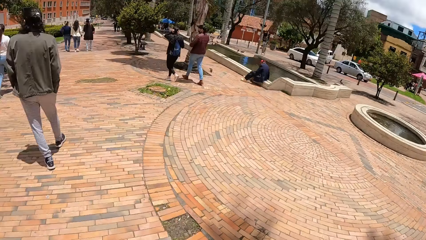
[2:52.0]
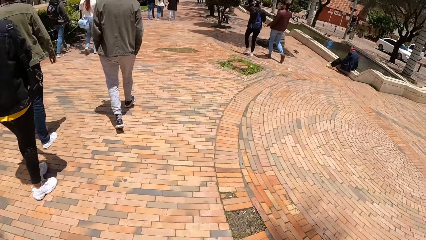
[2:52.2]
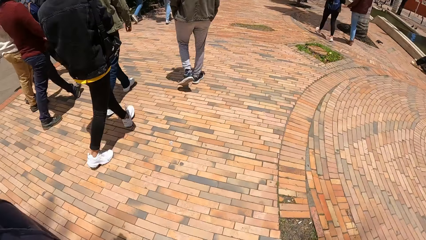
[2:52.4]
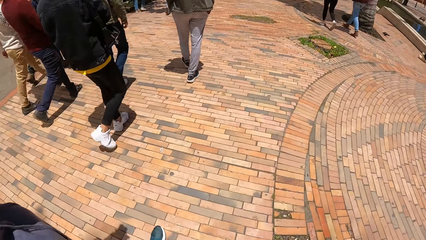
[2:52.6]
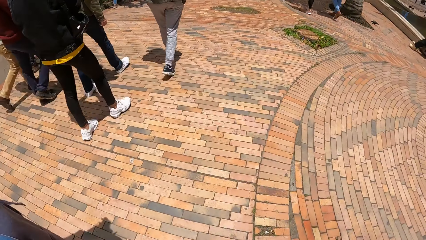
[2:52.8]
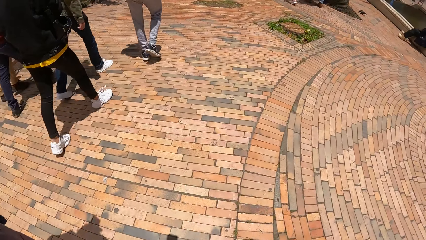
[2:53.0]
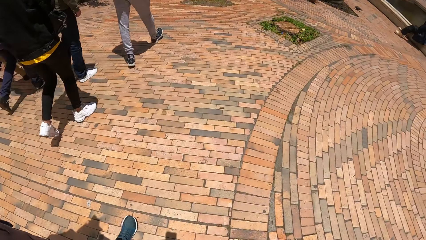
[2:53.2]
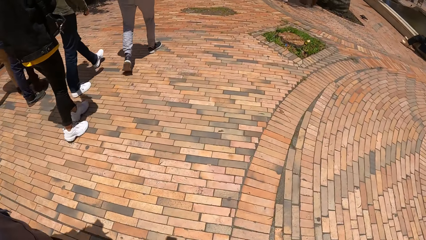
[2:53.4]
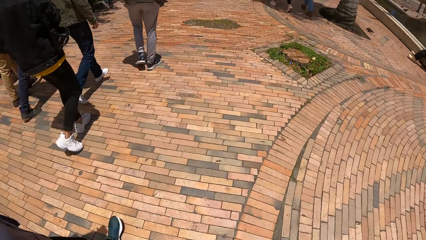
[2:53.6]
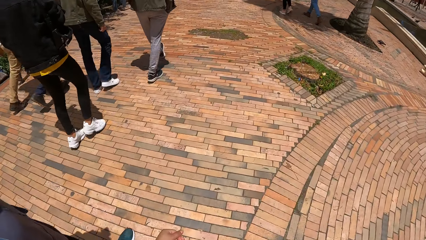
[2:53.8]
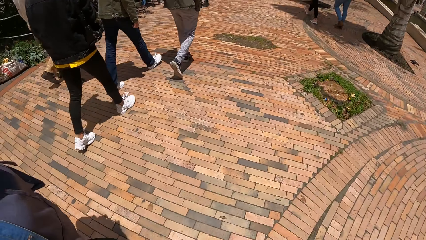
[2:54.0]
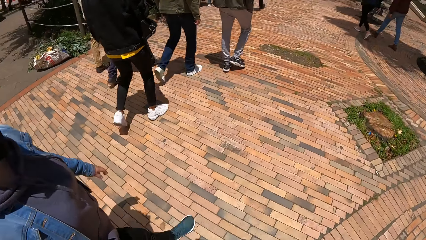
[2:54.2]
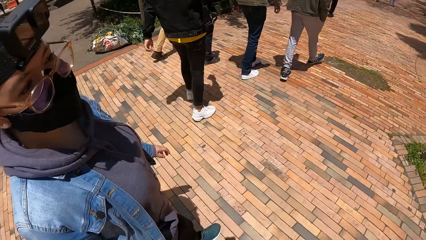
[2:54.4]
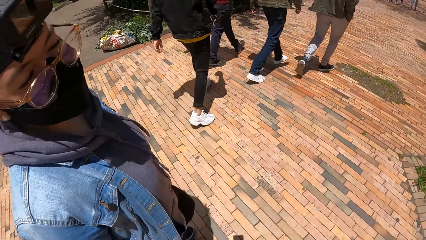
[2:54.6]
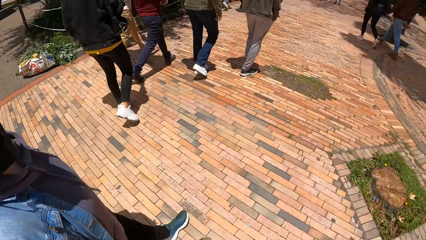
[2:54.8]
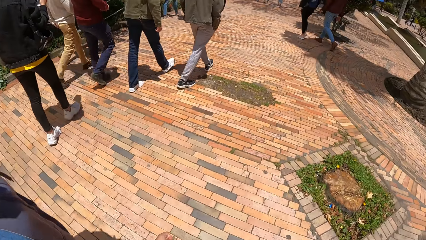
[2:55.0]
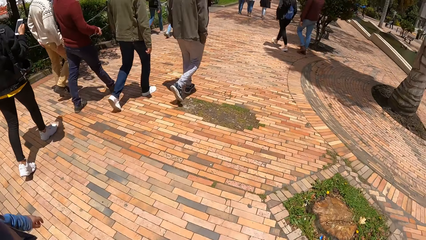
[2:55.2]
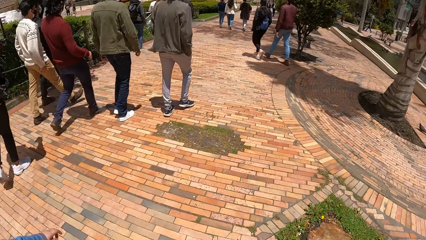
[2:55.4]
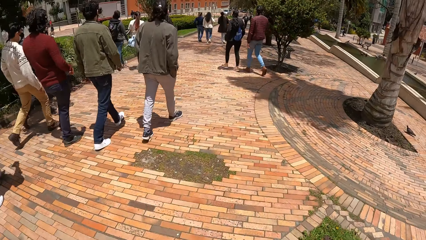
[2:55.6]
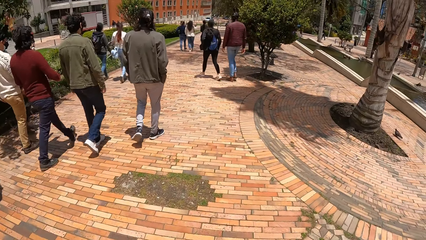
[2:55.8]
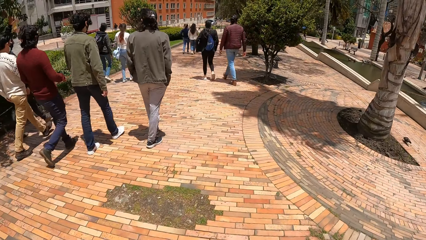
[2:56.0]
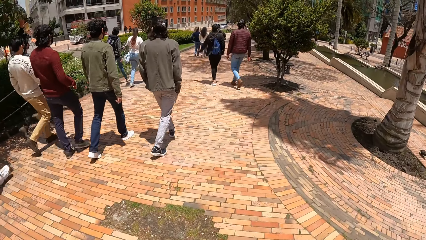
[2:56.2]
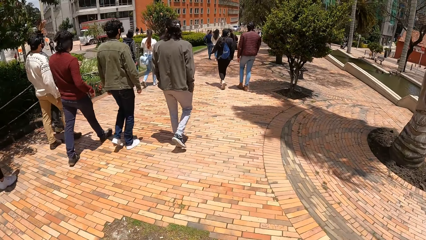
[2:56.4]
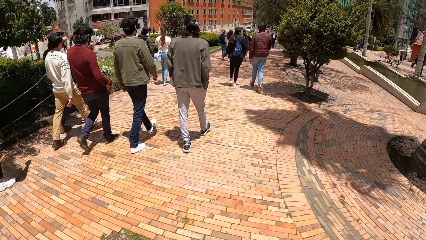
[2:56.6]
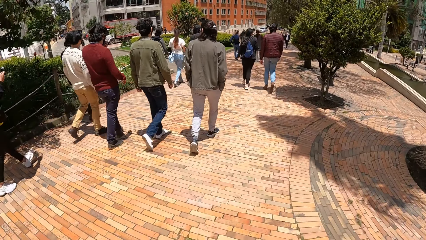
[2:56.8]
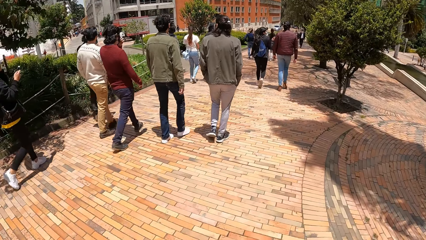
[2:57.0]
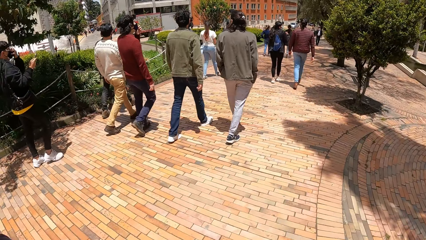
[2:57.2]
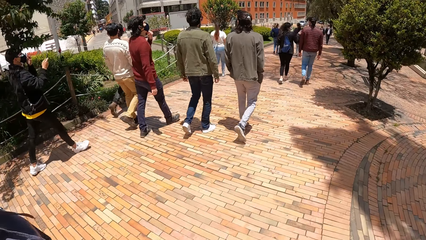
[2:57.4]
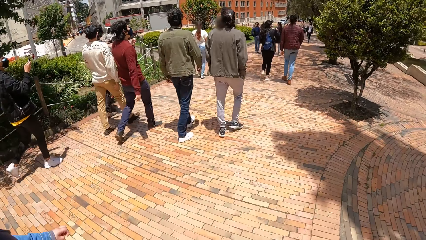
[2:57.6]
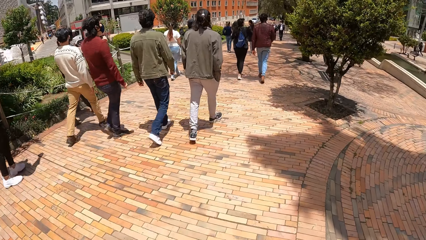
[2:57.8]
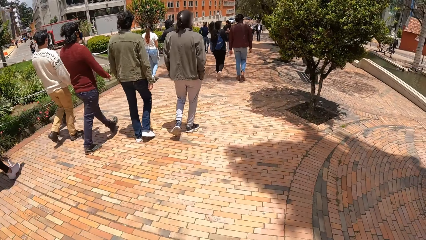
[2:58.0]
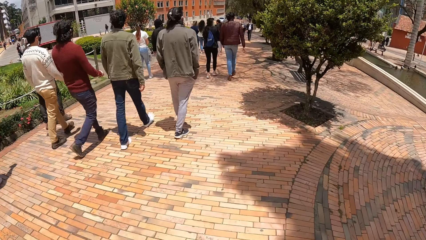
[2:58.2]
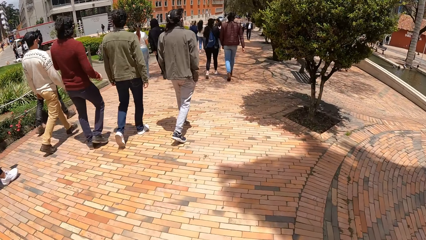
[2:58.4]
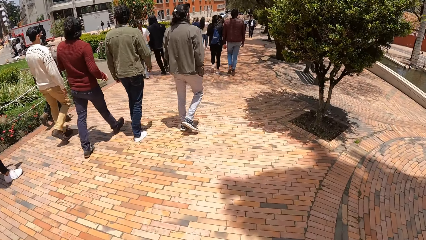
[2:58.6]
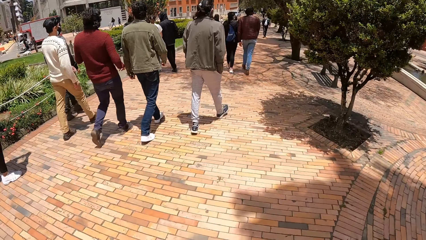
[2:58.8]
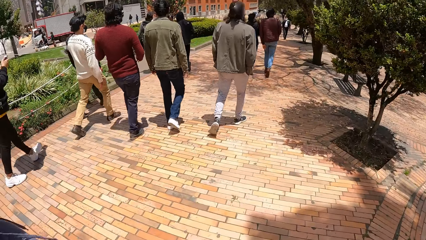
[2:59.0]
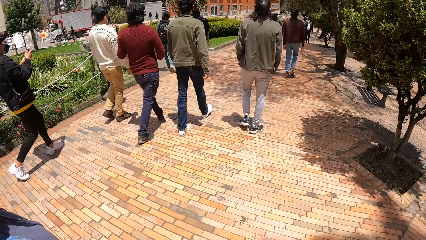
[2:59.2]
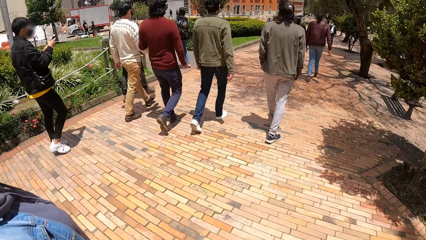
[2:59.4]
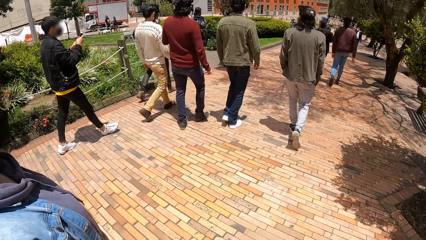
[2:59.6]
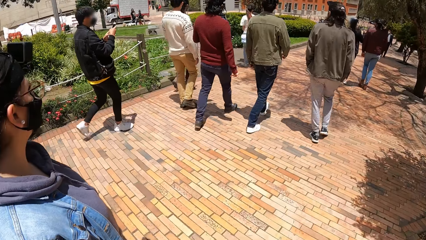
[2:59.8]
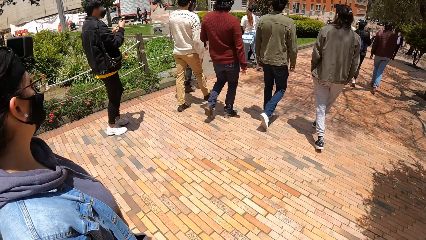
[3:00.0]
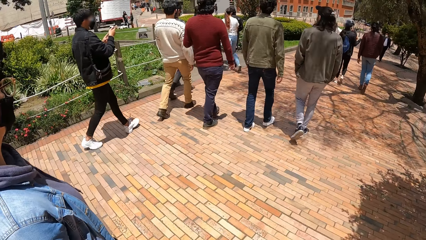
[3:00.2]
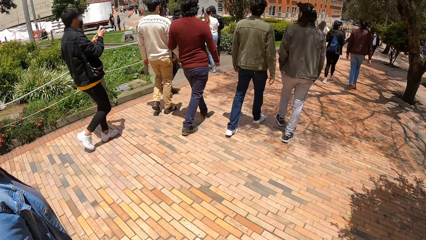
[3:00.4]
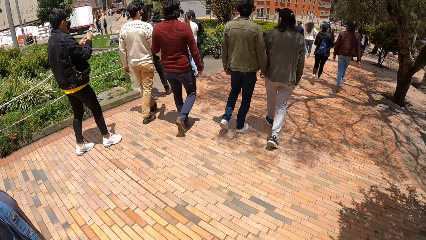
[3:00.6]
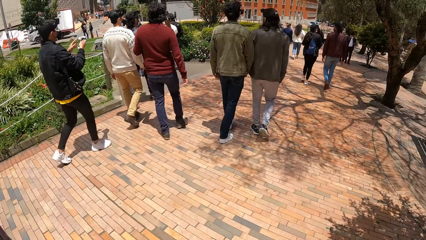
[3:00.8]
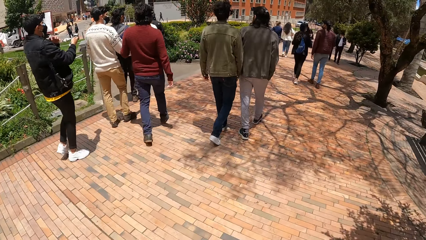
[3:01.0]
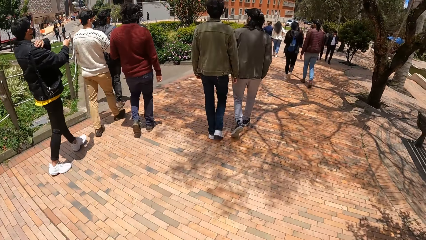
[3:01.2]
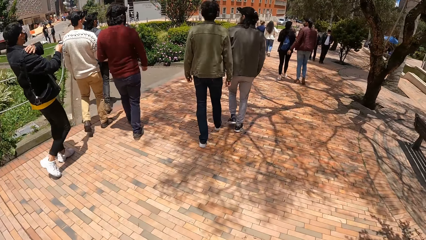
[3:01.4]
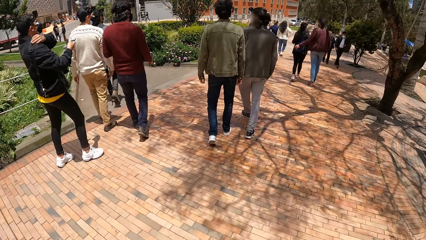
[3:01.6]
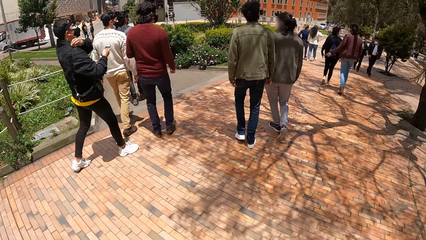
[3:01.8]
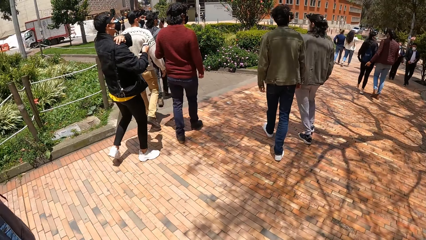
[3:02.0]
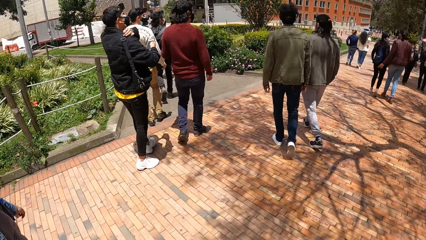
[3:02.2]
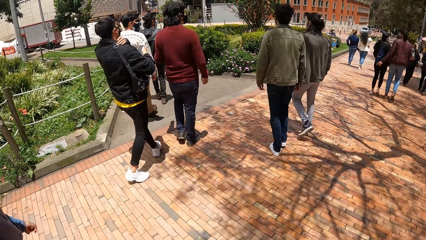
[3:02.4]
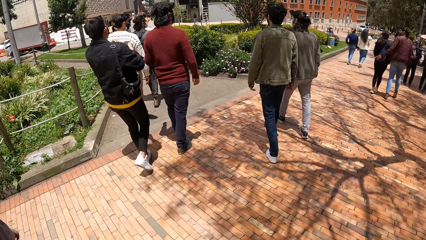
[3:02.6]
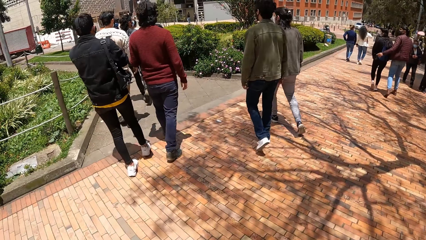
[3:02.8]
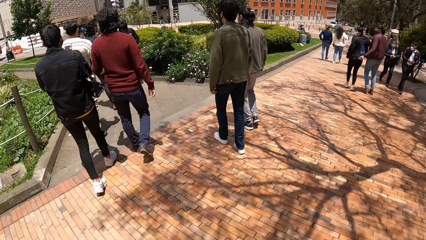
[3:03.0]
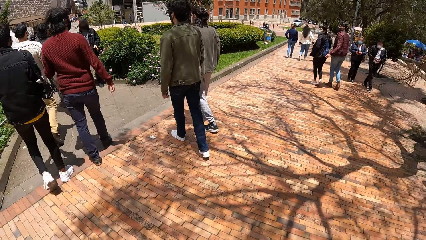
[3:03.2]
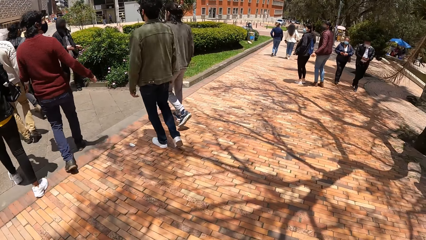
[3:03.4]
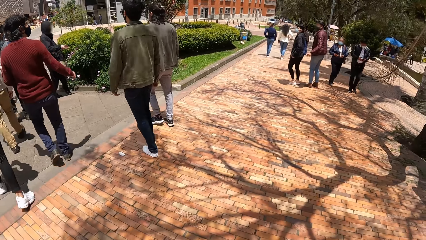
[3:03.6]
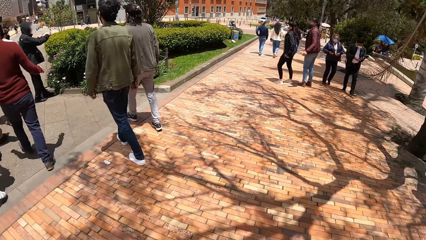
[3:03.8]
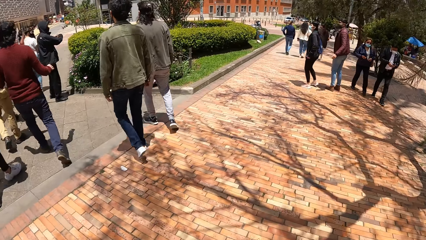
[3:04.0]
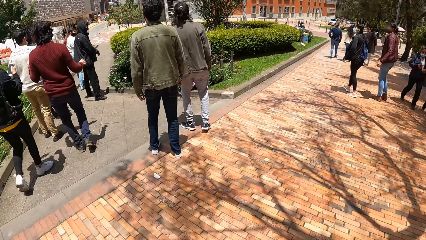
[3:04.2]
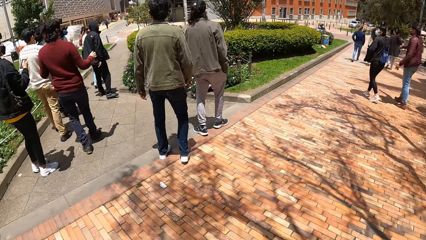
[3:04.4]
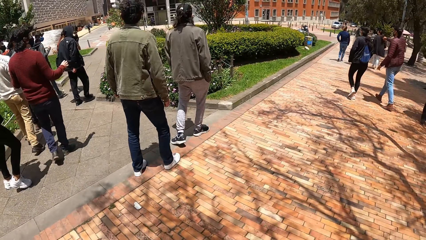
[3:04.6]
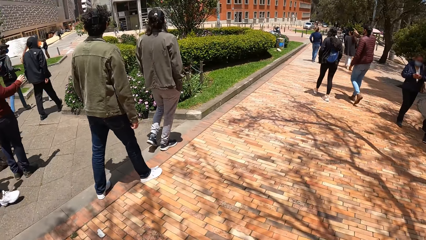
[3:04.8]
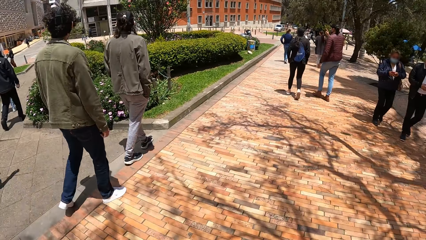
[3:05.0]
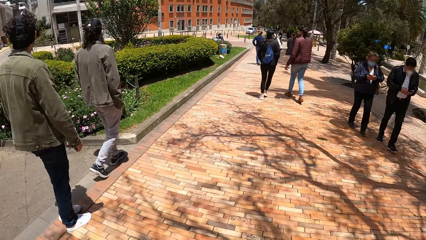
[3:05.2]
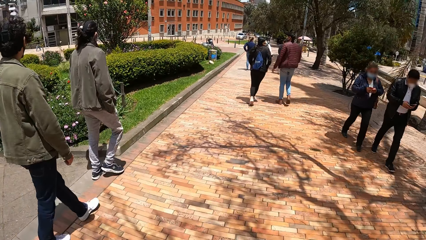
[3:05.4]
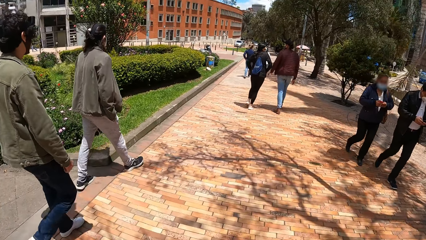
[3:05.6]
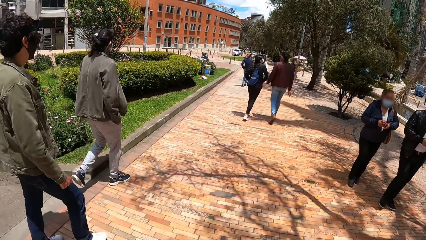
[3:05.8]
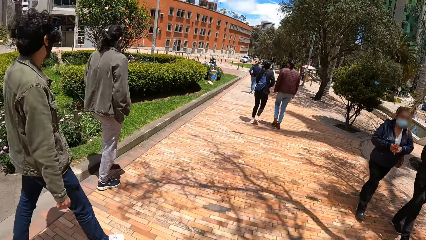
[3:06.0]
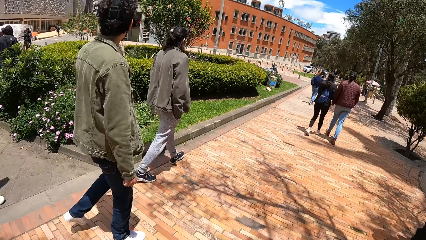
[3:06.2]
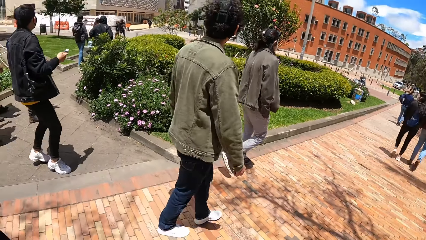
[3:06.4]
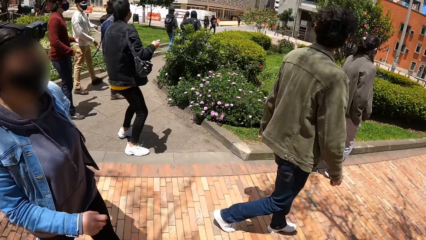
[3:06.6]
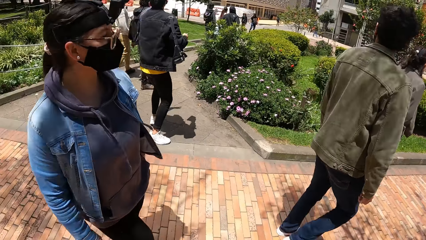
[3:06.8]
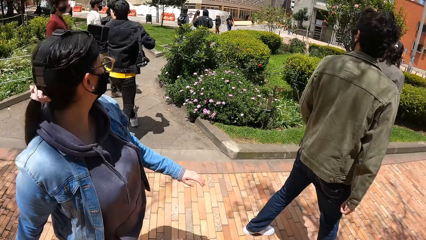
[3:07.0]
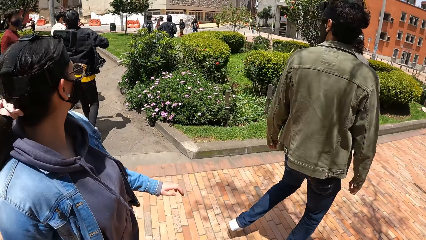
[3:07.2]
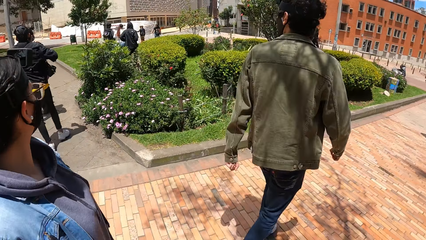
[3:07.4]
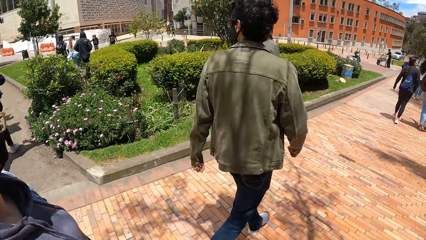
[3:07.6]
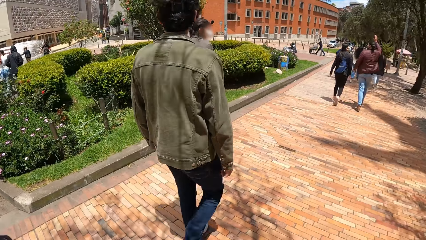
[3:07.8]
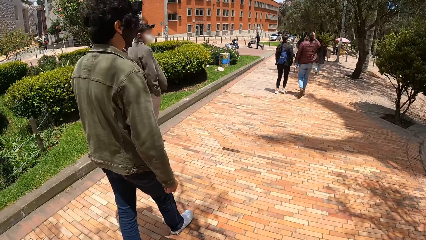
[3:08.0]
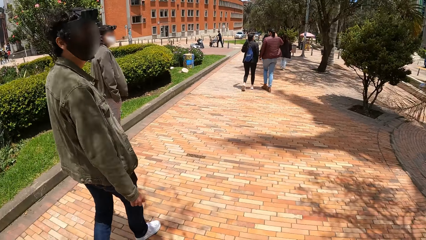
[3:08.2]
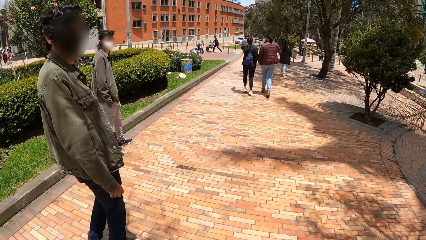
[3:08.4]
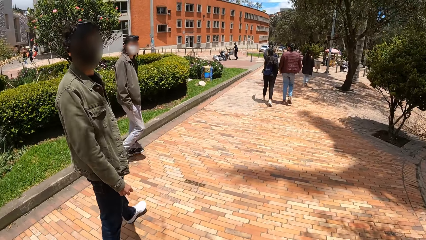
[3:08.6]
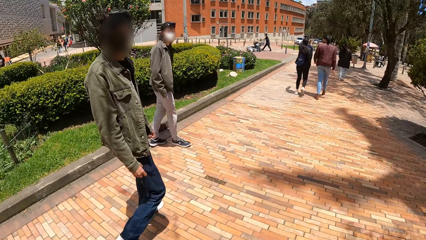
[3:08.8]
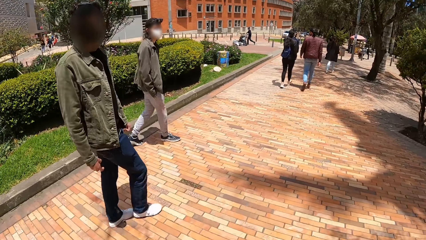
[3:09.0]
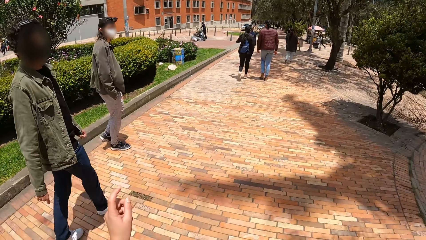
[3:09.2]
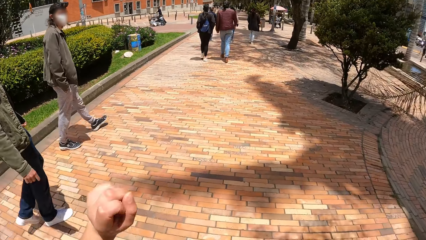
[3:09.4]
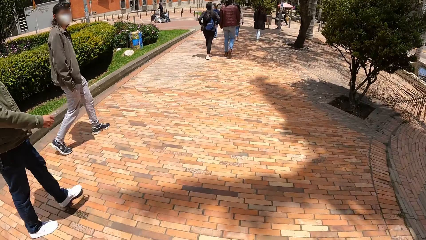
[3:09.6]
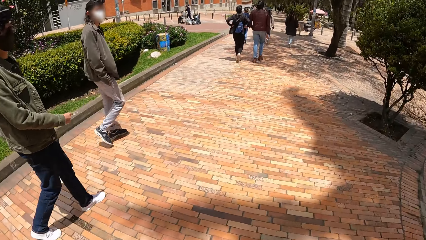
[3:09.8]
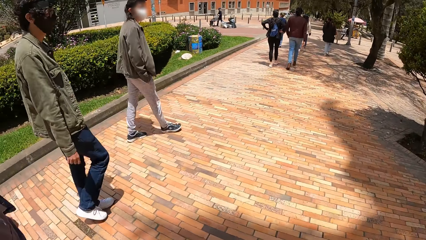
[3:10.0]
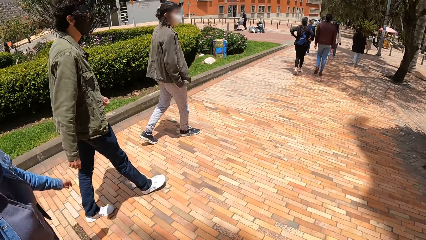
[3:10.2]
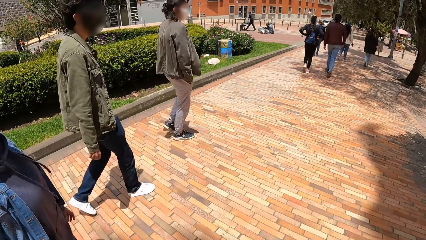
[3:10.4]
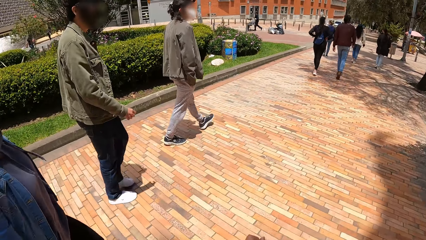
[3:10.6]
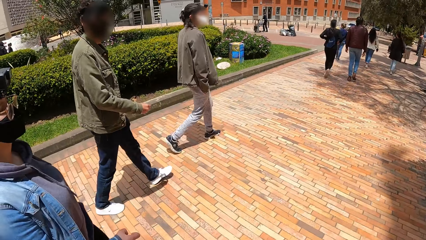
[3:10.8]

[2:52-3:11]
The camera wearer interacts with the woman. They interact with a man, another man, and the woman.
